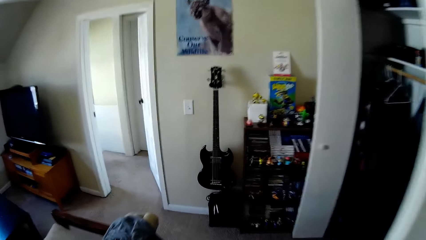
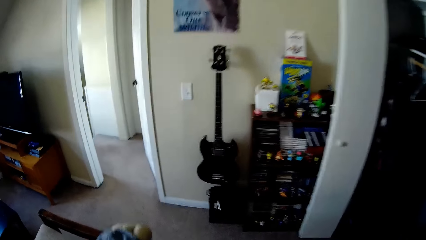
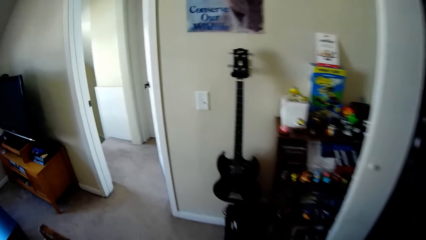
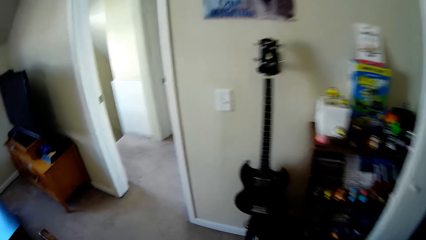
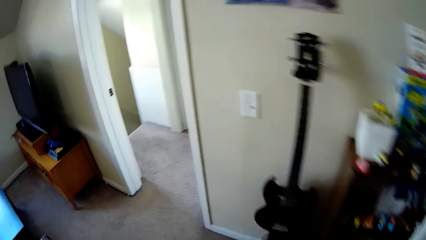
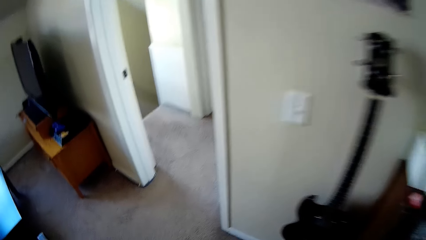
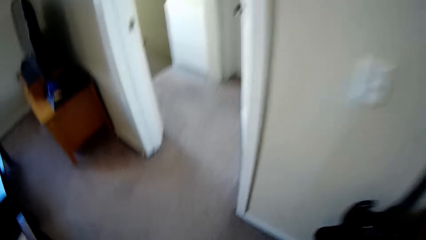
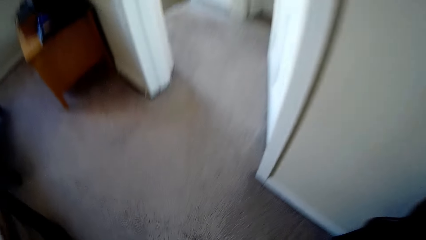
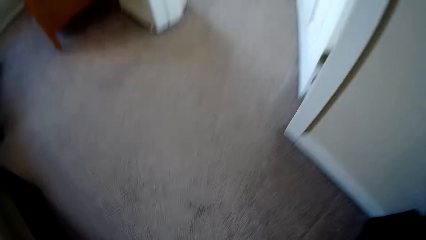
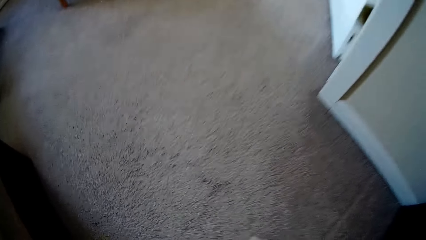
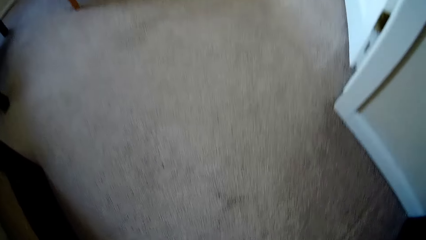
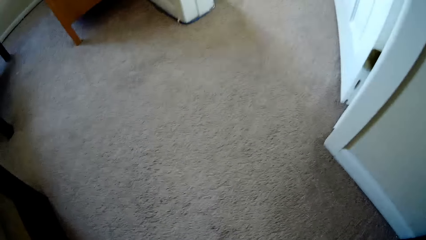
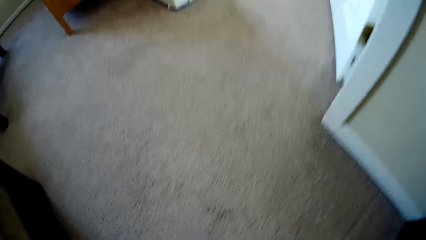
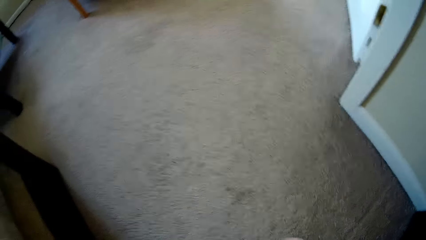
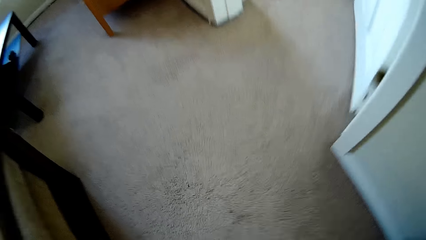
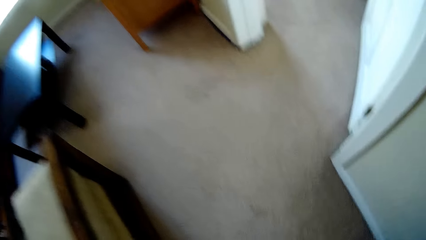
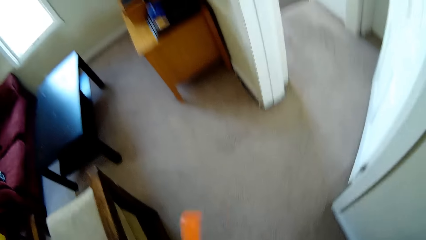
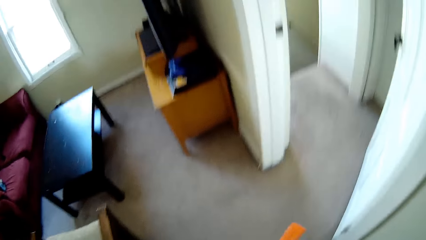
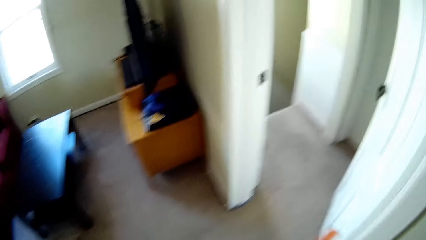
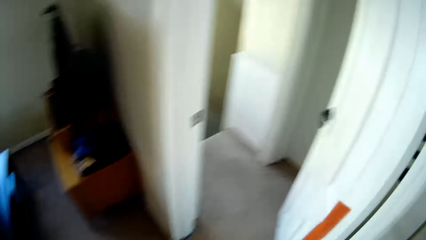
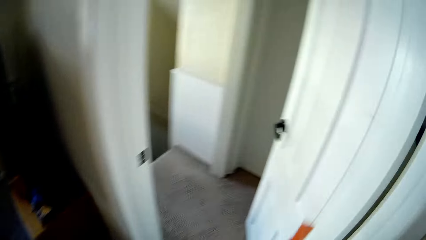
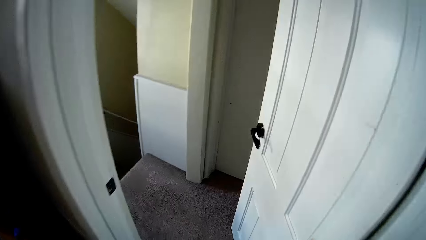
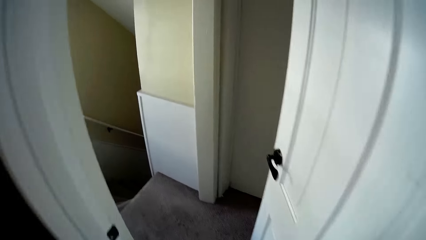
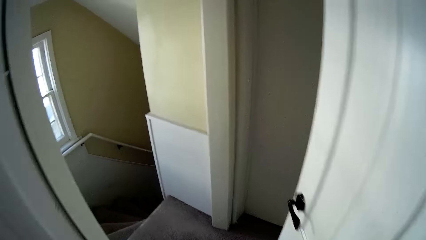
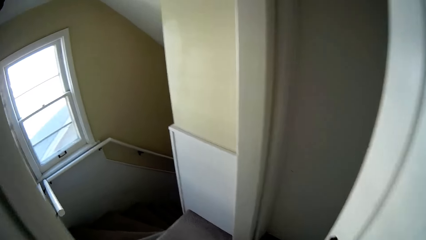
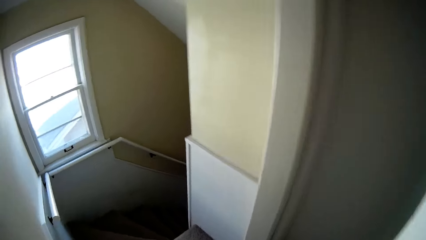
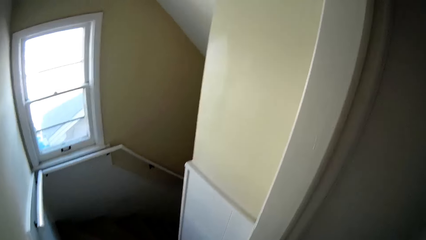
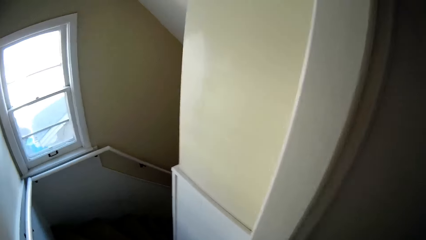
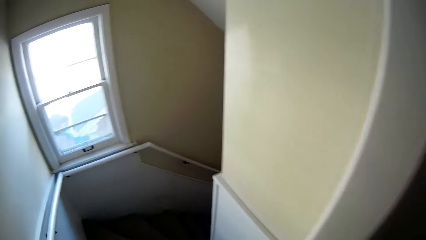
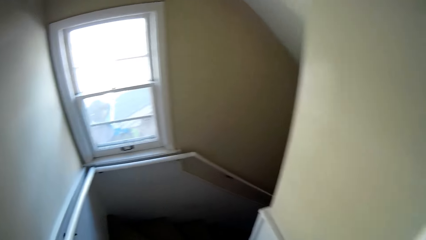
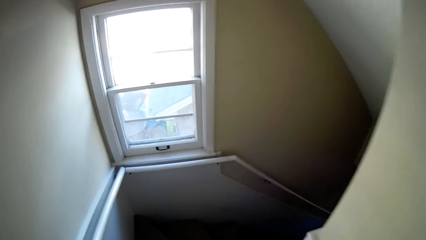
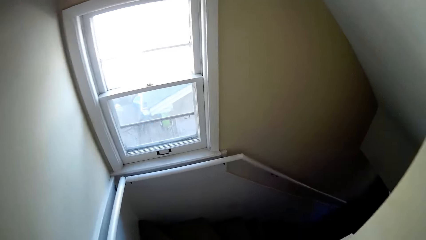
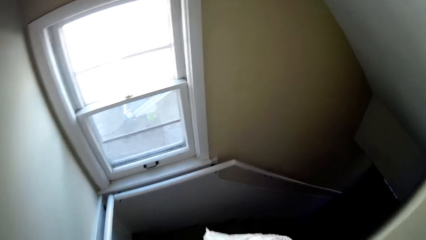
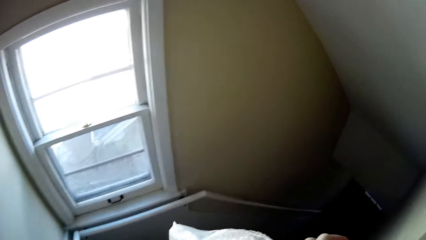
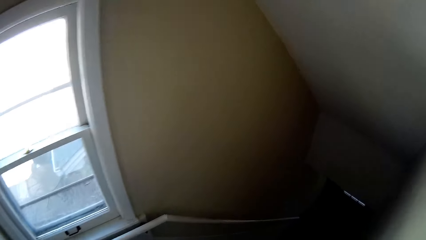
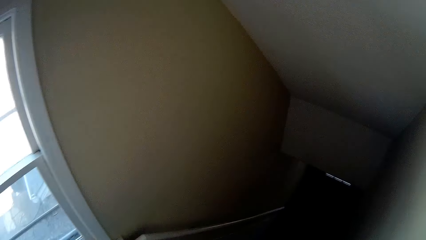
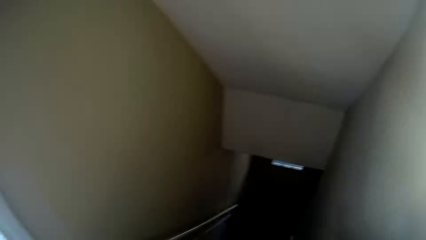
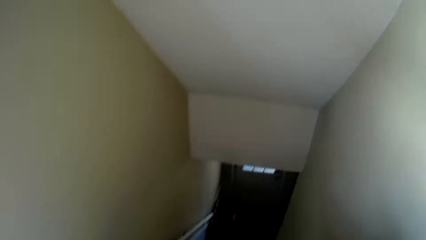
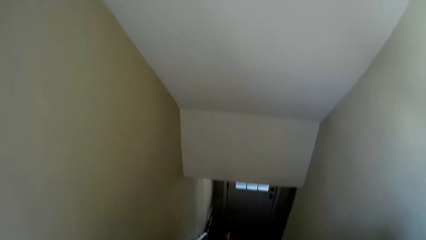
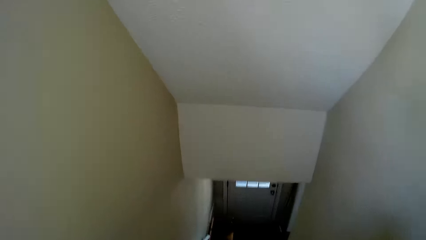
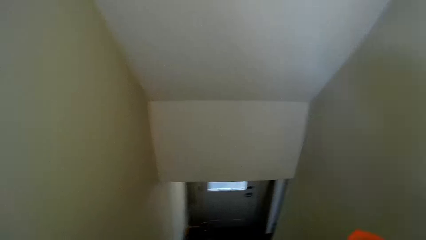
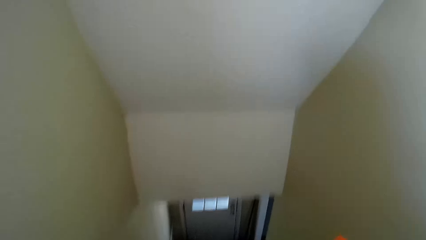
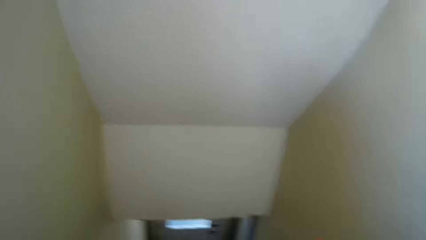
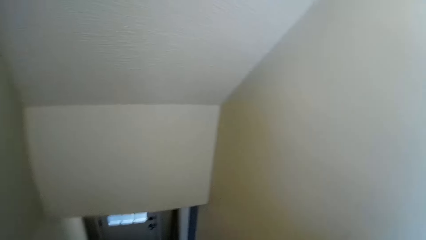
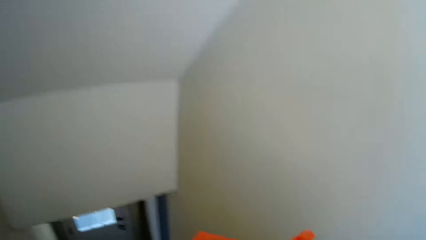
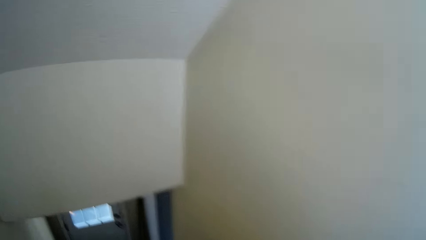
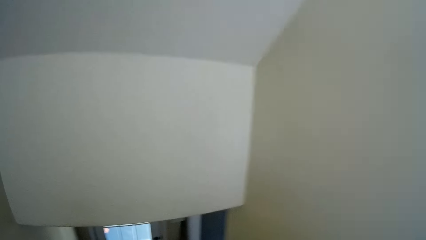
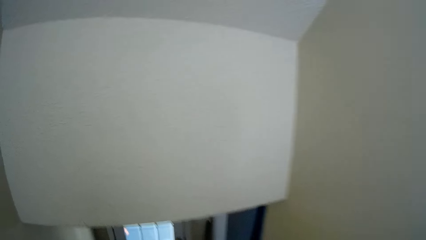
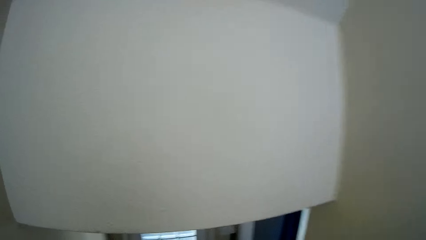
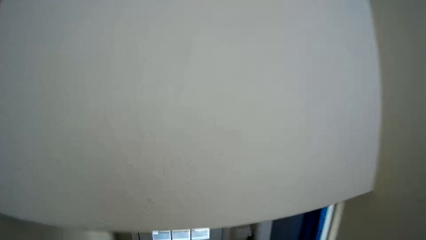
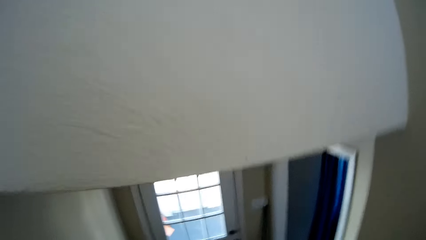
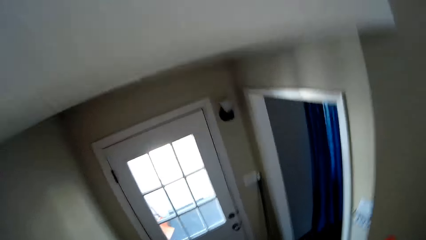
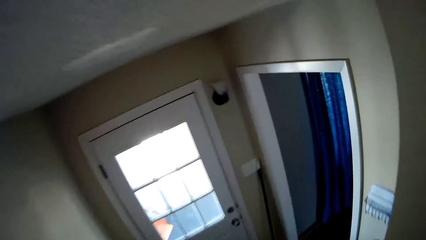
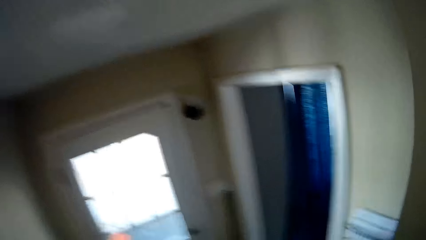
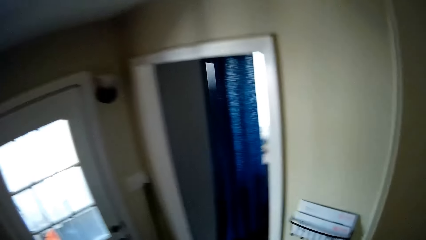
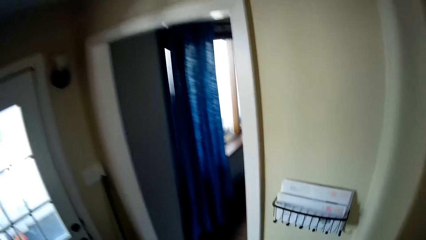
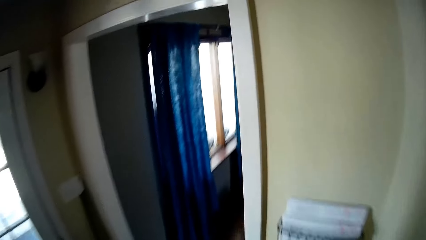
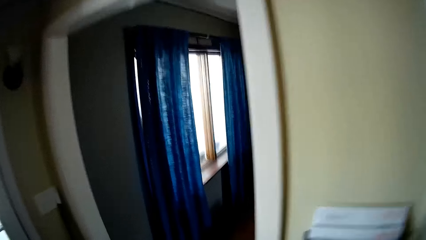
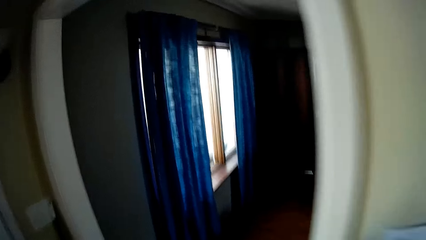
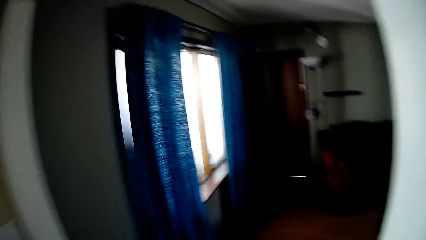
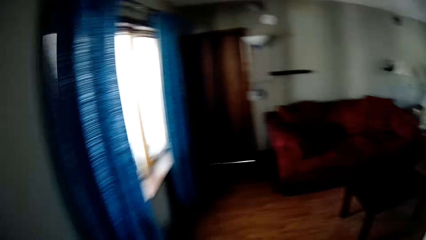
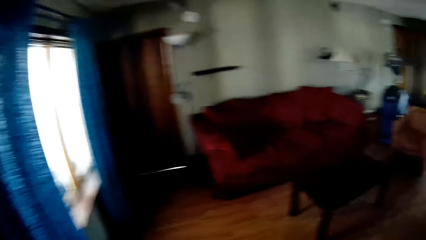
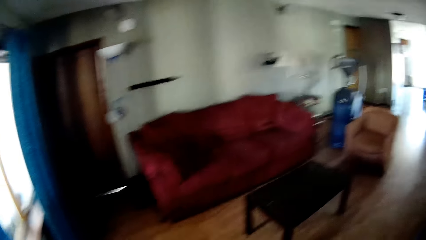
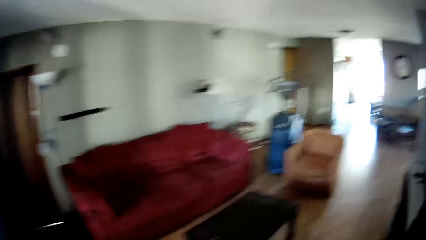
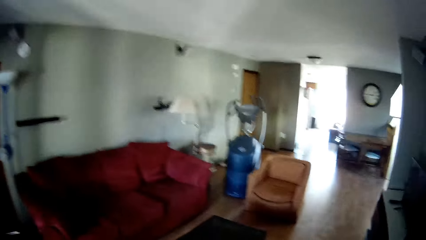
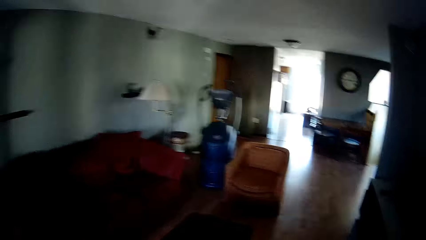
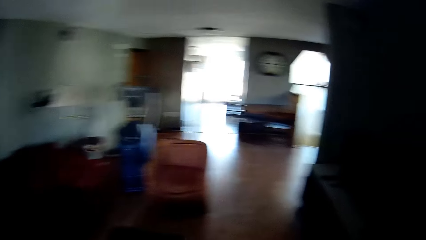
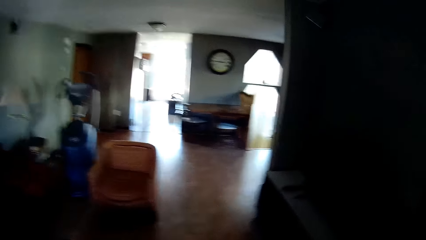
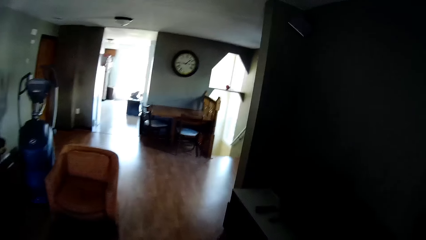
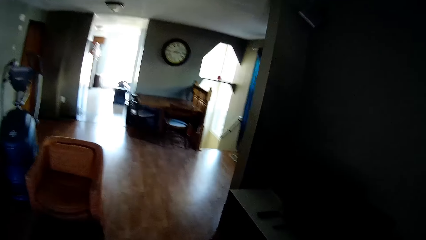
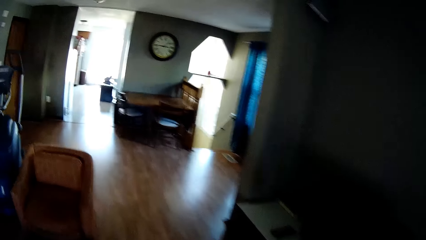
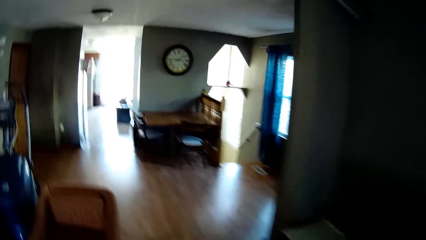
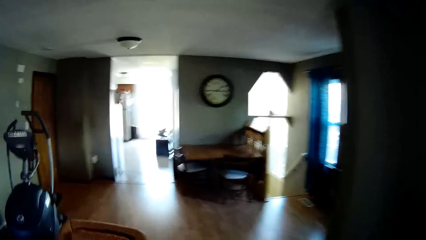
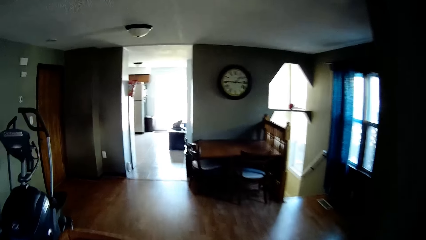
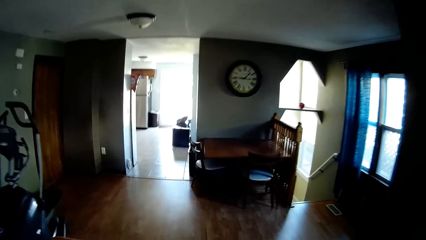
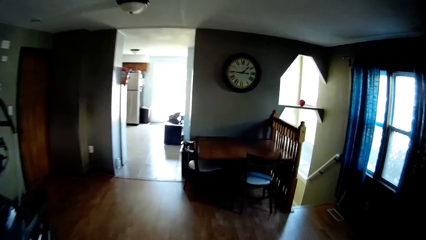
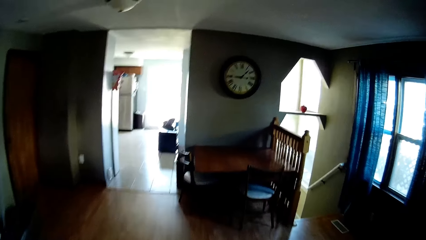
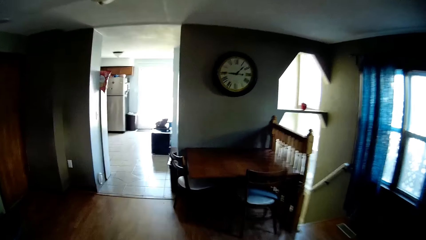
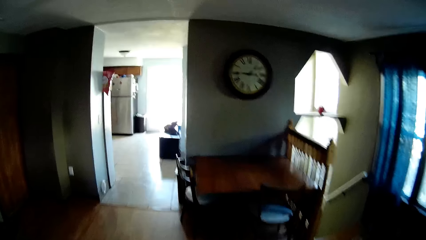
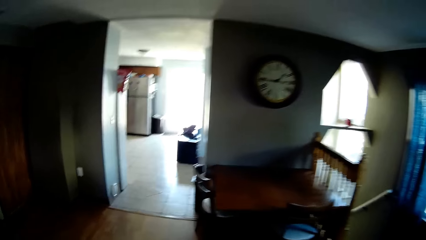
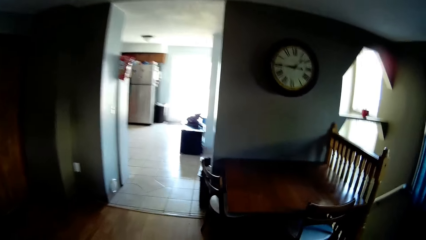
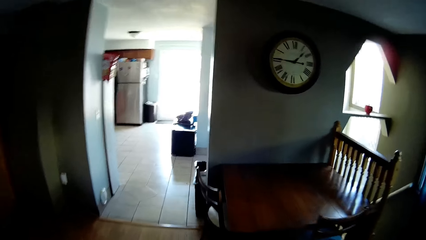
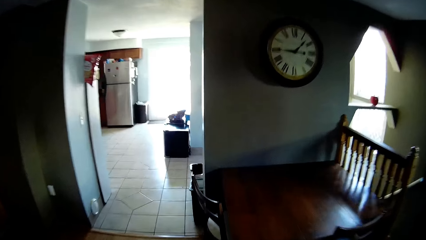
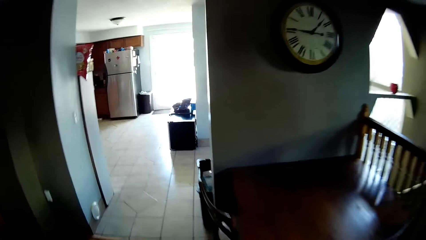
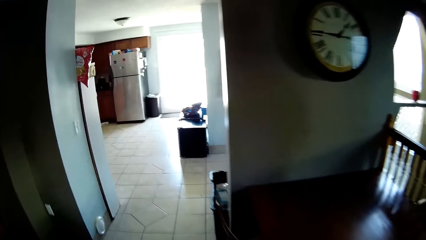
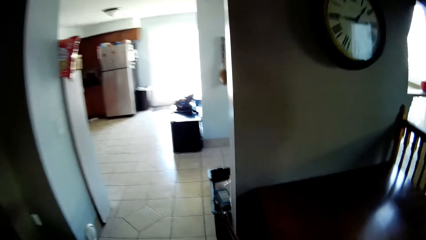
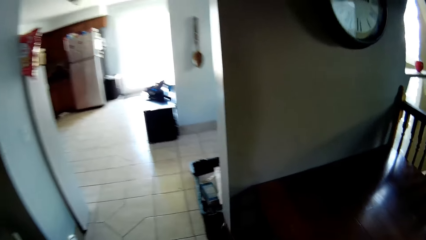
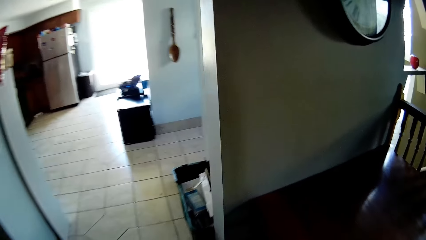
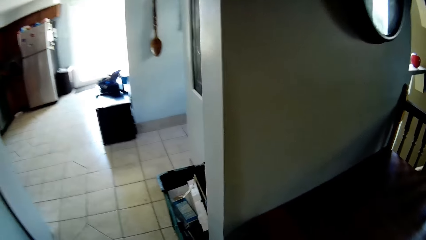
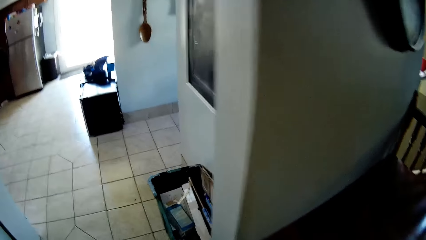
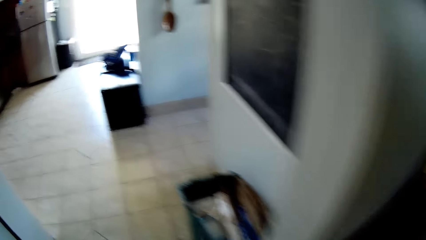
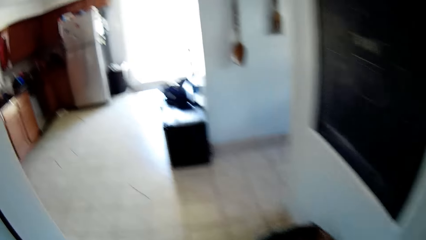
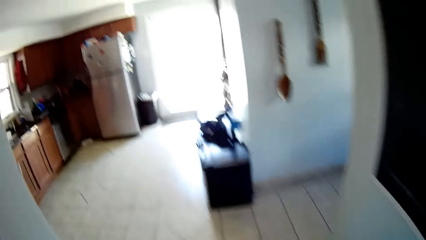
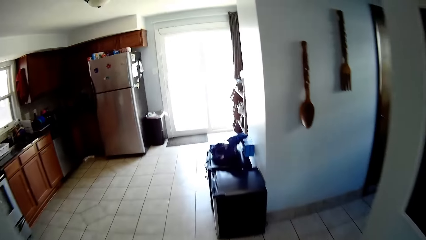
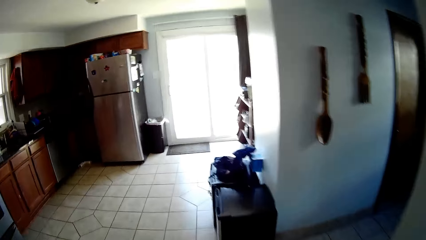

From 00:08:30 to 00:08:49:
The camera wearer walks inside the room. They walk downstairs. They enter the living room.
